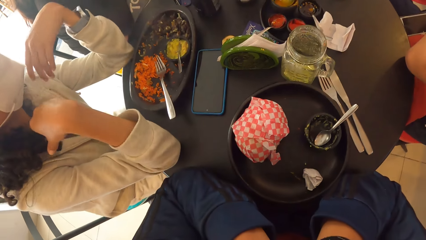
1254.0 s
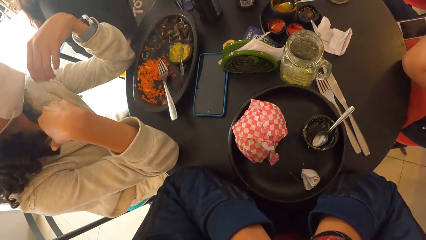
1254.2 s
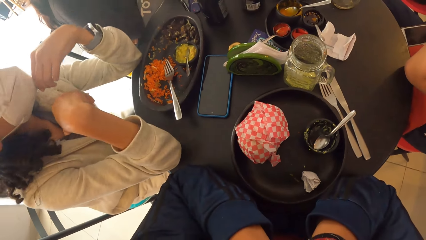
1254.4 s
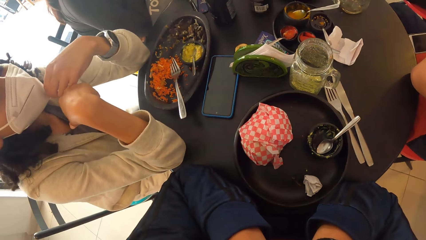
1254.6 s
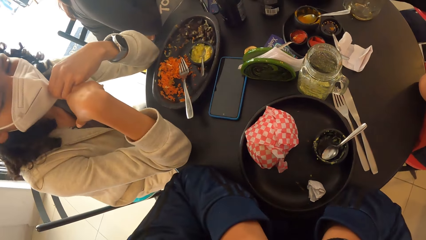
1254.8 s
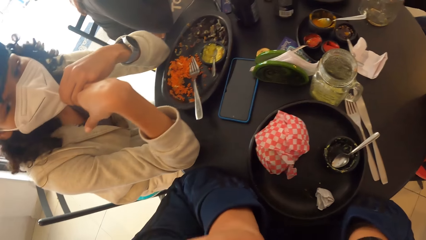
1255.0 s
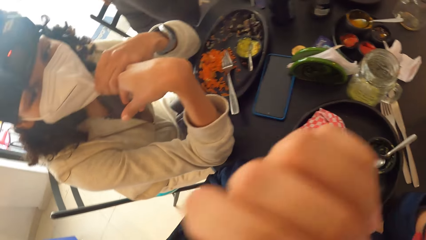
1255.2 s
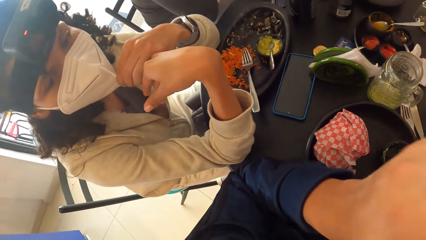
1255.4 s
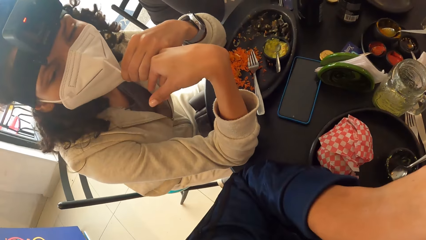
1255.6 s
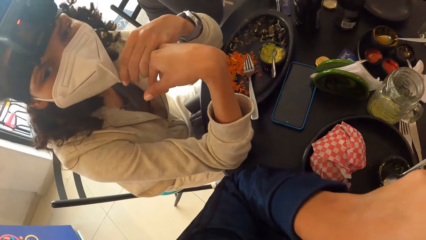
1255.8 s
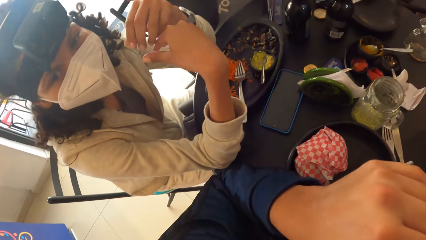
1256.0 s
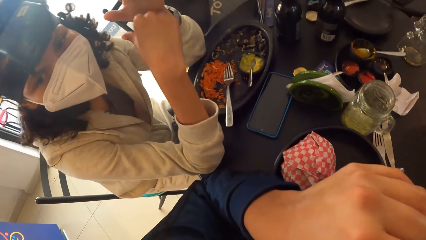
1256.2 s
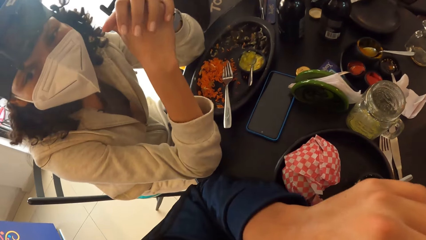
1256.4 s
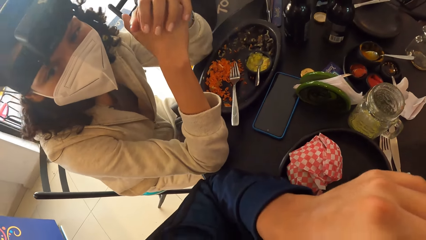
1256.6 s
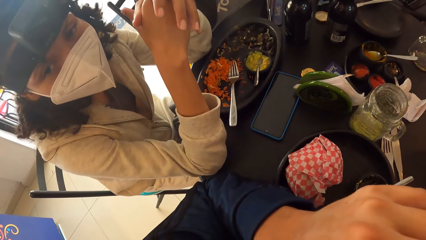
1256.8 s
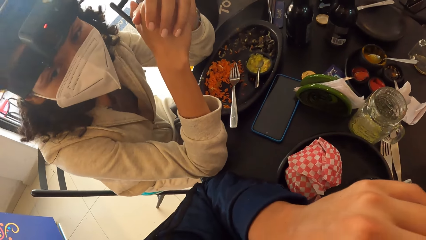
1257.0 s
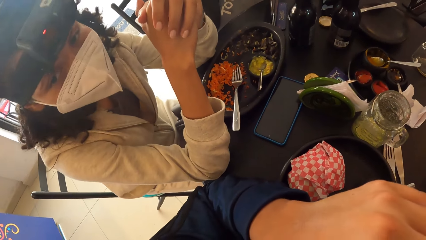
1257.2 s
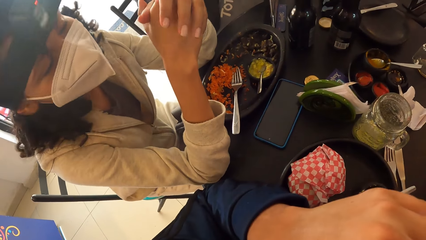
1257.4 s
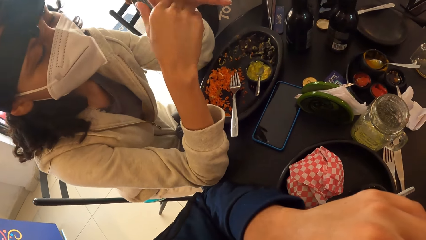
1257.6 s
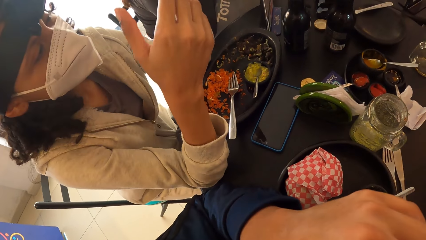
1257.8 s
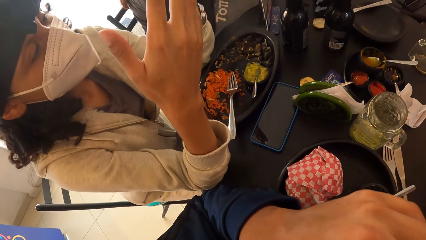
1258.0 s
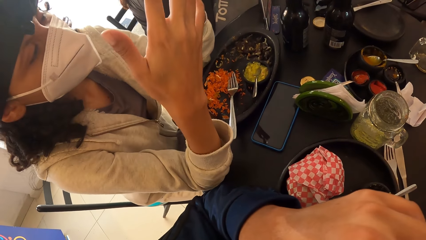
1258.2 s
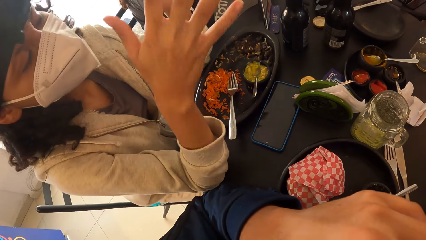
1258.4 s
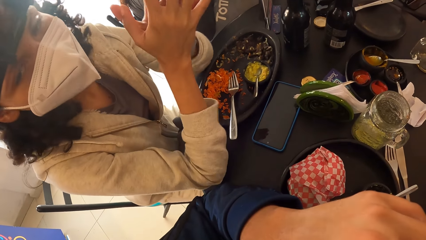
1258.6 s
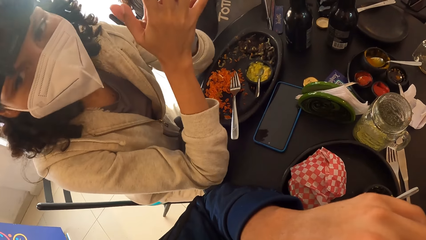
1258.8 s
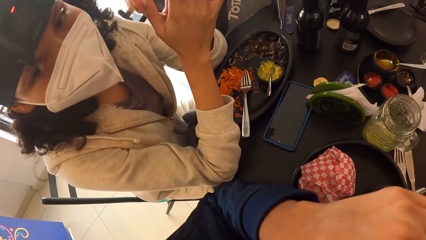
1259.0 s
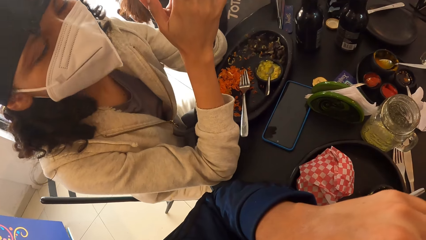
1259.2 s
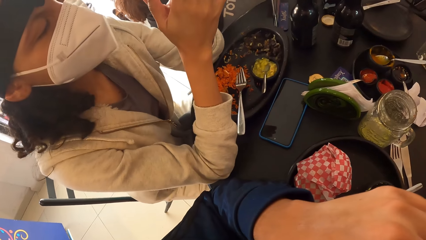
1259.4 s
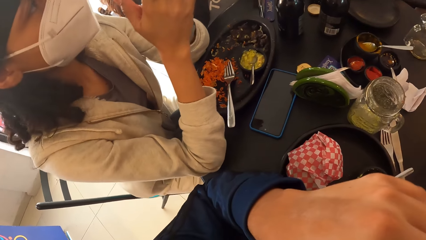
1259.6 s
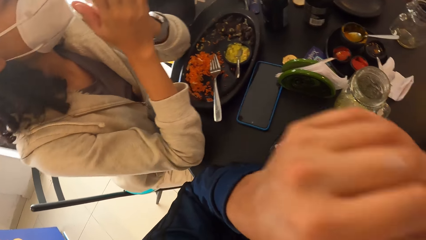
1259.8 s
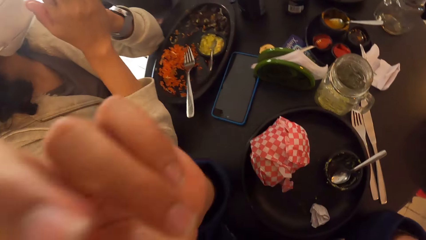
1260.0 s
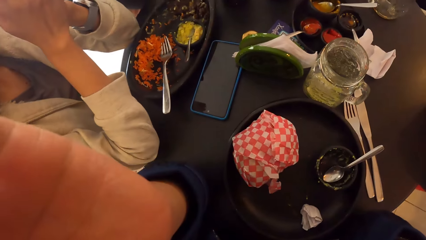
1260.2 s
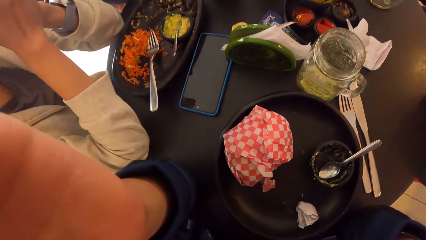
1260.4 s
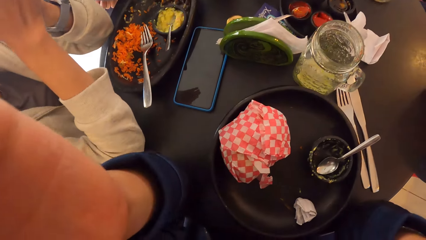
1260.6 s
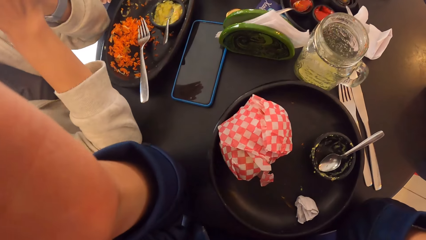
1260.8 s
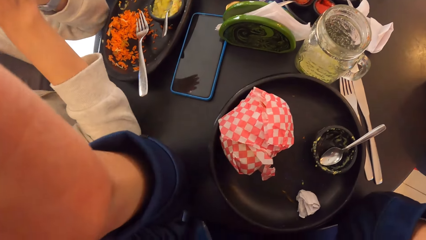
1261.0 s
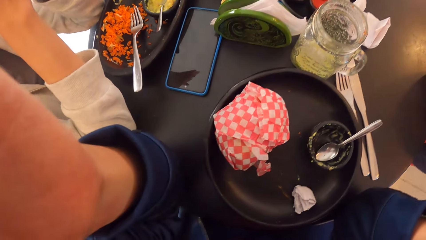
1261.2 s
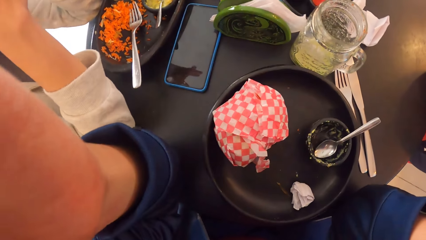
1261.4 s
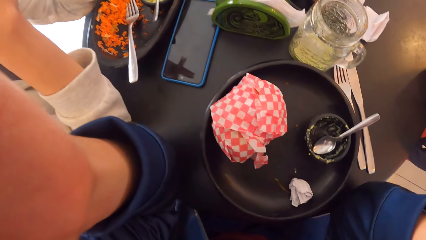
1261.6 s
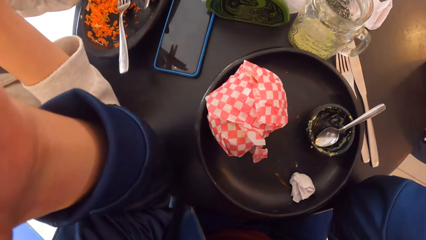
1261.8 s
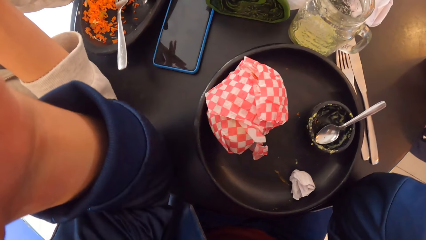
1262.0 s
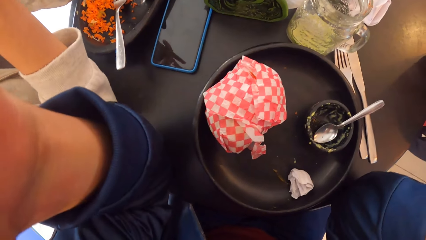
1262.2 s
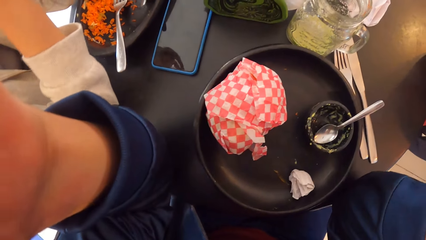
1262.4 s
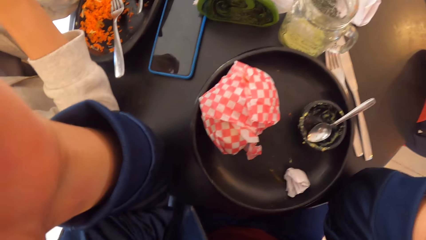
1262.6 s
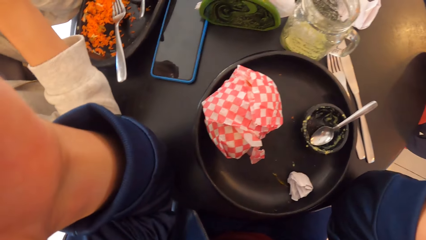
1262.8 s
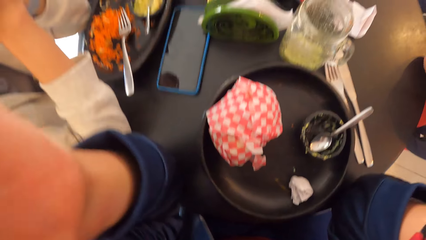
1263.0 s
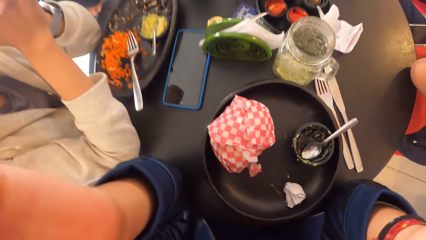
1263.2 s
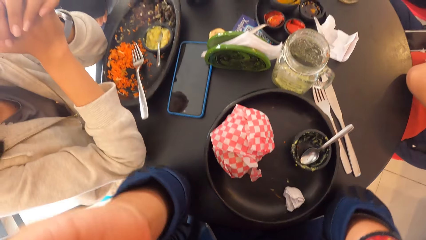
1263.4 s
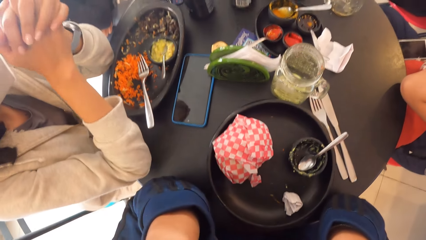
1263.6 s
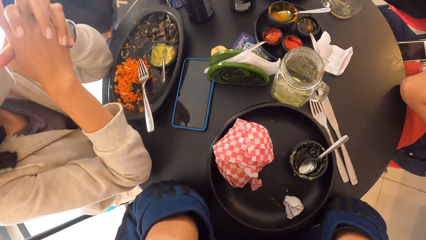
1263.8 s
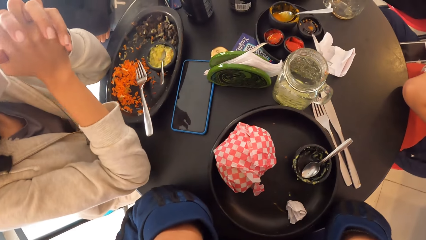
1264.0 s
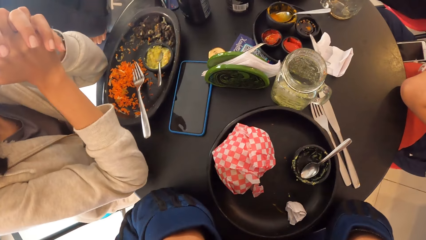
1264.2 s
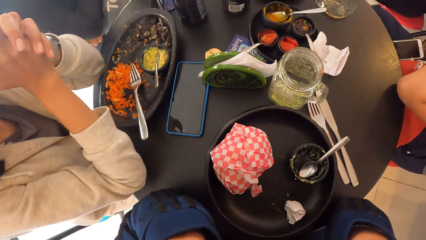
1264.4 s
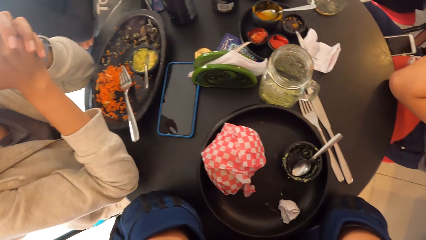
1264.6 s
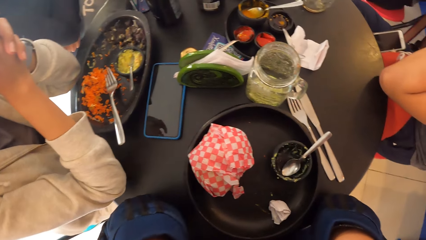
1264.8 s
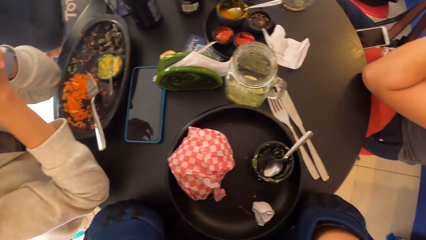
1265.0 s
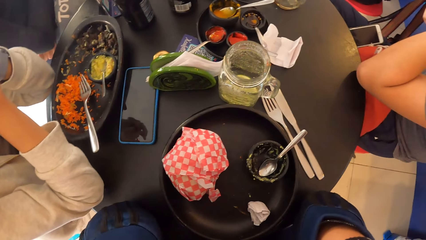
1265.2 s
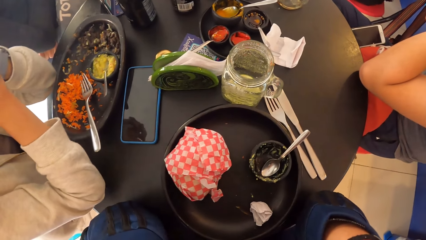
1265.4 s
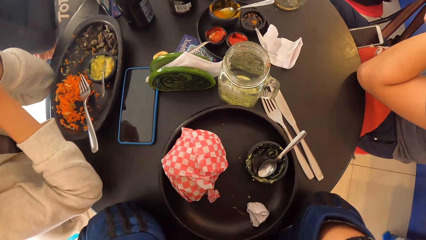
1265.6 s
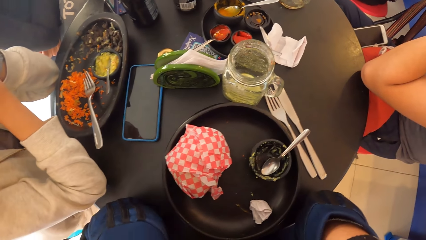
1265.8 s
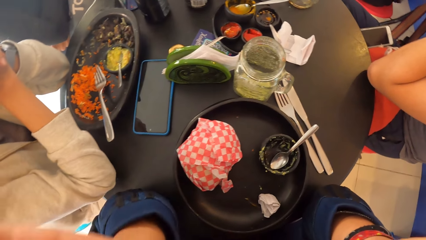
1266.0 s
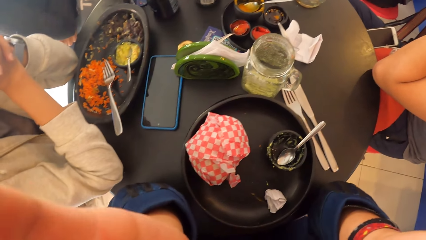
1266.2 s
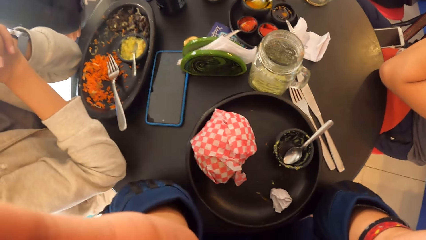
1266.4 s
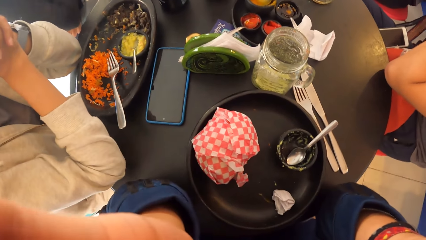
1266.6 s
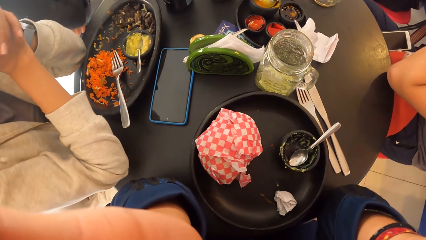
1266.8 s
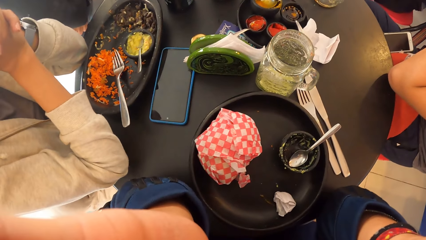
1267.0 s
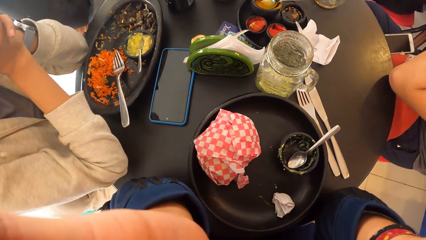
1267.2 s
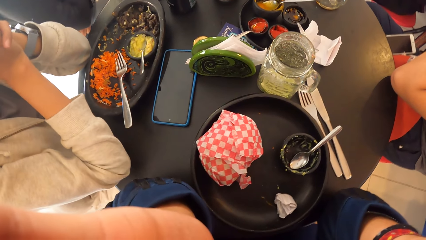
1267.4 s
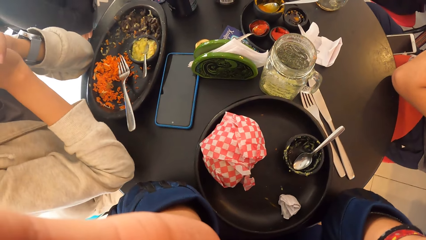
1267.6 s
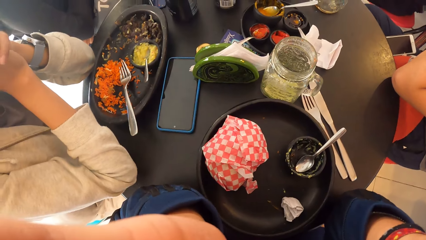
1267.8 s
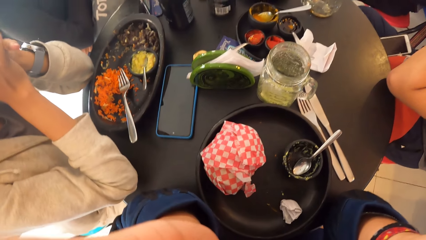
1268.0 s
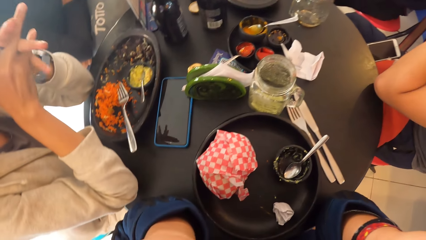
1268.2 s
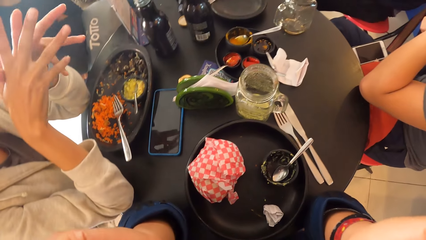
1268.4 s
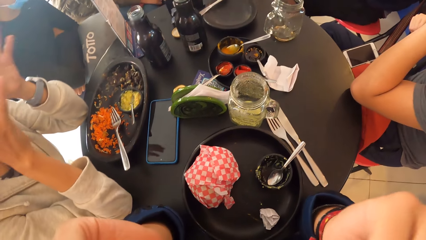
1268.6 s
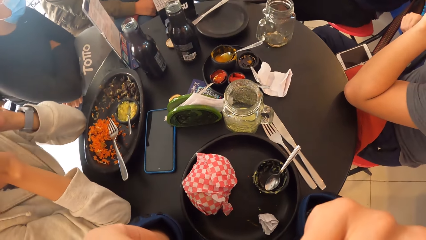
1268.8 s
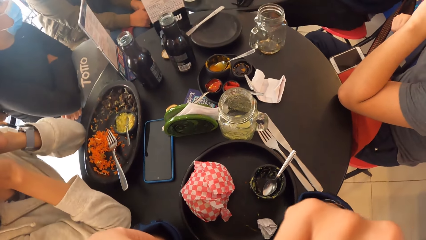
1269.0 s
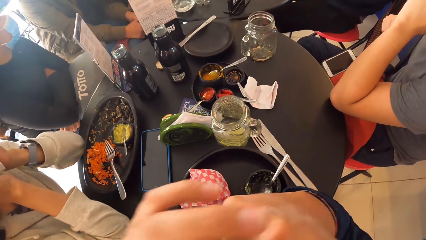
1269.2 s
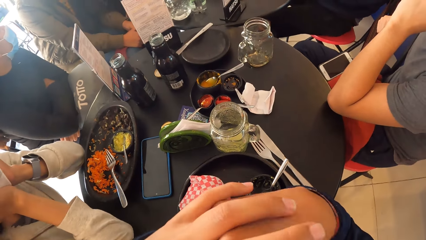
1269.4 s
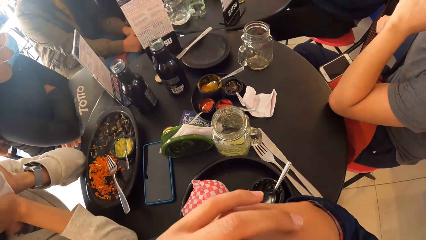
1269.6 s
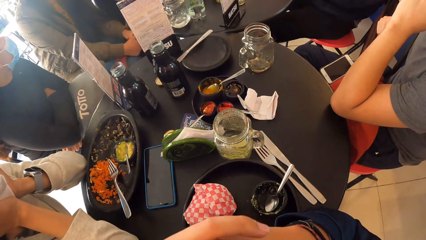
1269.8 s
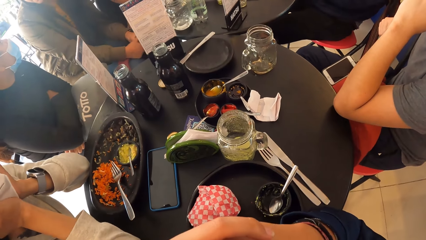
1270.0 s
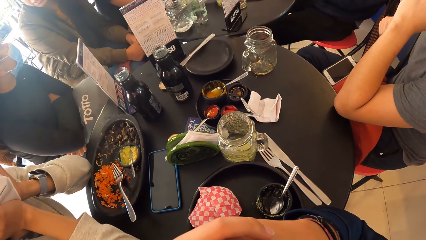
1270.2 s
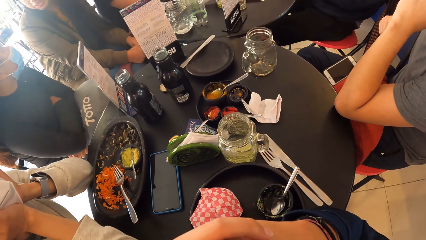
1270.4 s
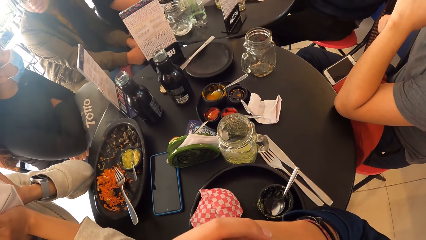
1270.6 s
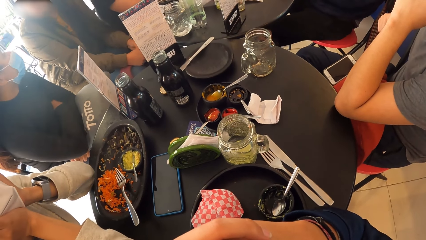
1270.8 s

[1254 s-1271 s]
The camera wearer gestures at the woman. They look around.
